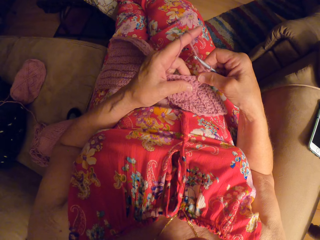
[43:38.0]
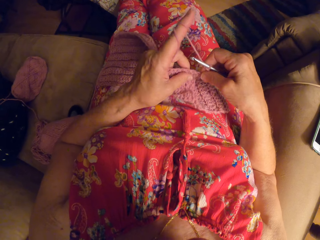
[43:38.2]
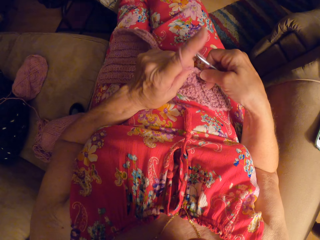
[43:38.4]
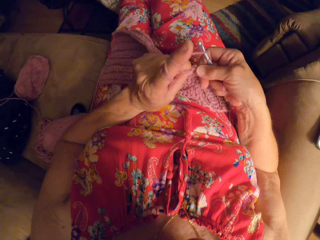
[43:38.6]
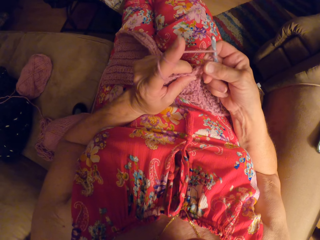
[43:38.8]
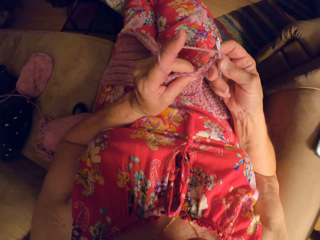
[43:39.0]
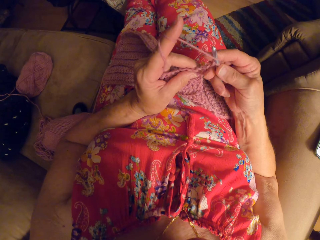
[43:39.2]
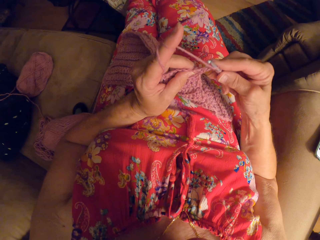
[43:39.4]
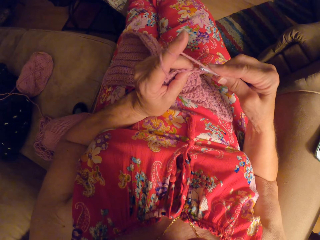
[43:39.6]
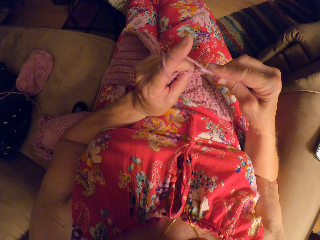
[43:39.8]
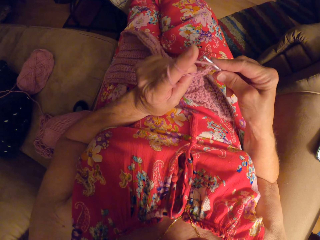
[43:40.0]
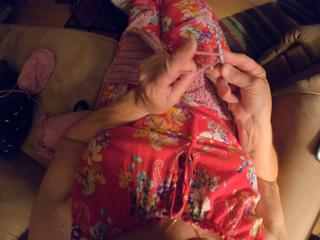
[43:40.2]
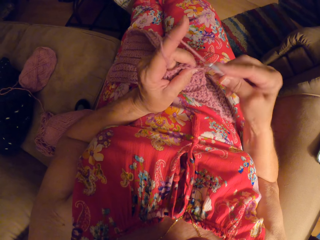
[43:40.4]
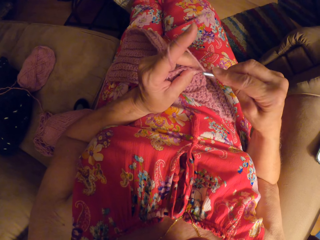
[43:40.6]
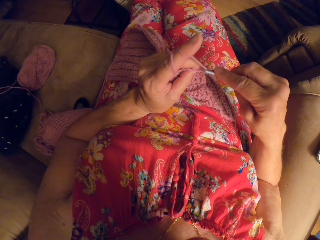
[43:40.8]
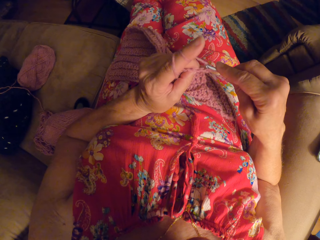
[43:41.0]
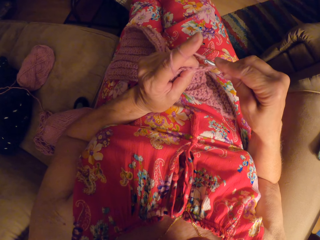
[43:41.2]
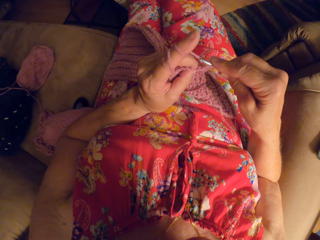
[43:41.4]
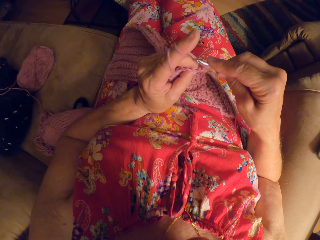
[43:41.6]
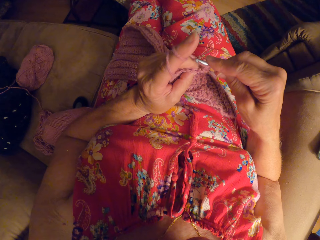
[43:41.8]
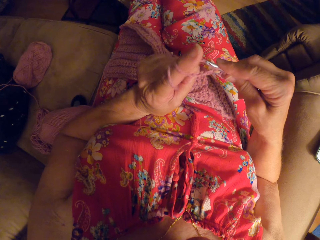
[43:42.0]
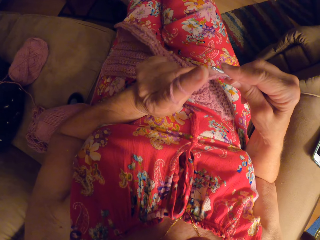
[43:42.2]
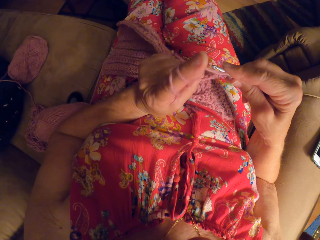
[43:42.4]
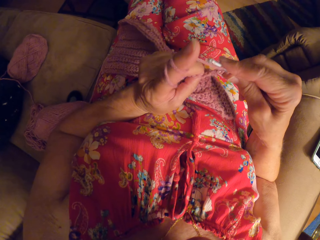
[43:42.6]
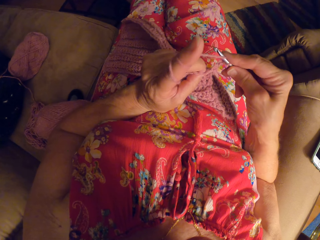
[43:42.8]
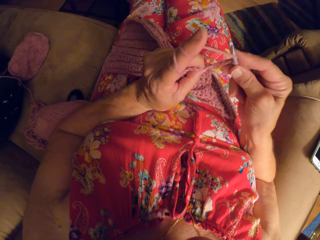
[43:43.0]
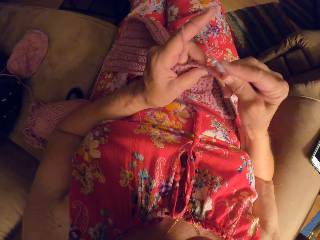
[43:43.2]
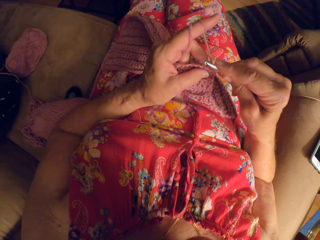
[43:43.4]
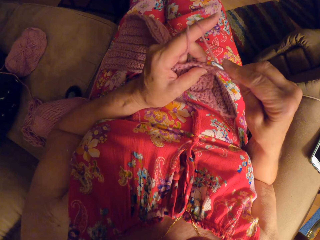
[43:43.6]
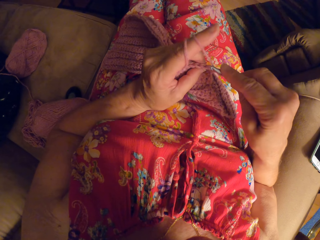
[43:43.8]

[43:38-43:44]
The camera wearer knits a fabric.

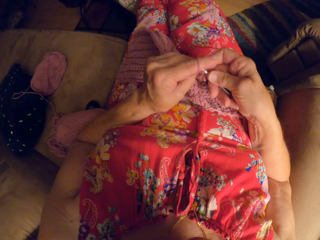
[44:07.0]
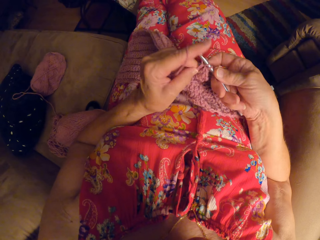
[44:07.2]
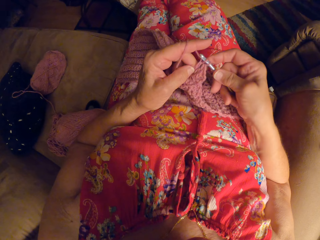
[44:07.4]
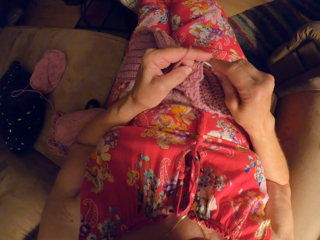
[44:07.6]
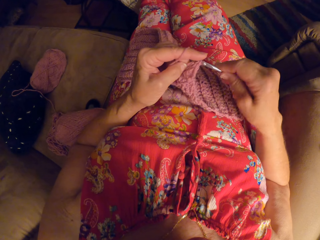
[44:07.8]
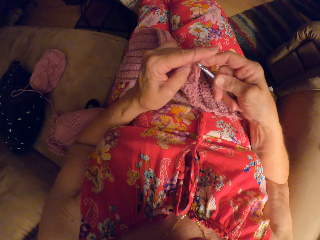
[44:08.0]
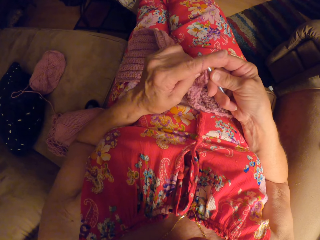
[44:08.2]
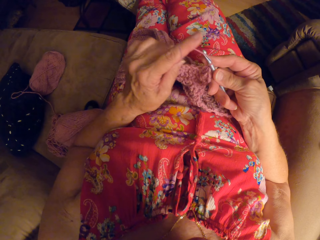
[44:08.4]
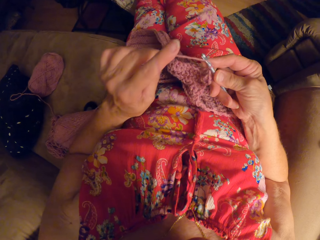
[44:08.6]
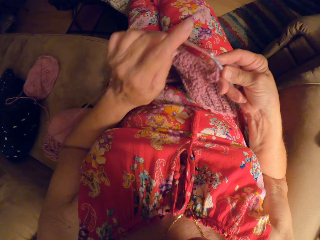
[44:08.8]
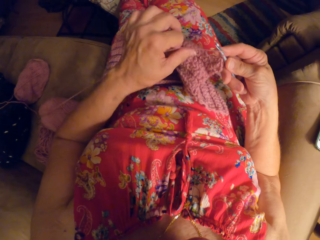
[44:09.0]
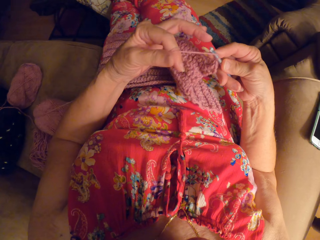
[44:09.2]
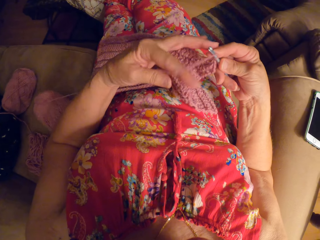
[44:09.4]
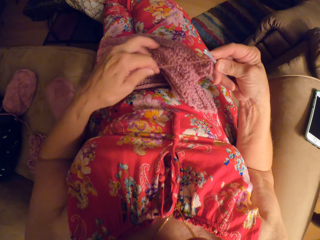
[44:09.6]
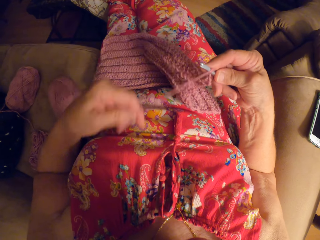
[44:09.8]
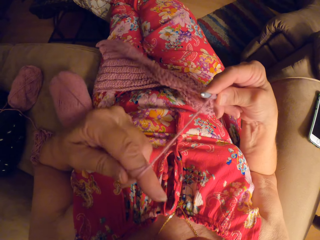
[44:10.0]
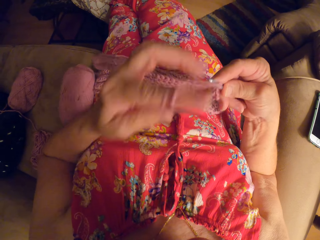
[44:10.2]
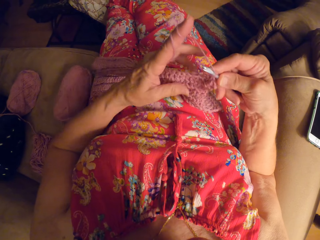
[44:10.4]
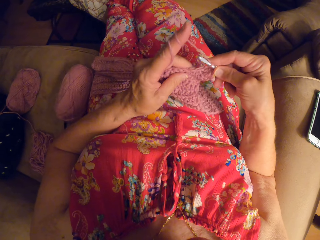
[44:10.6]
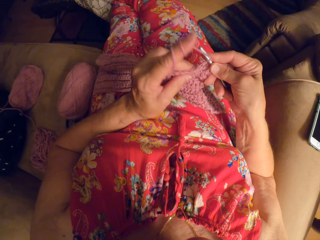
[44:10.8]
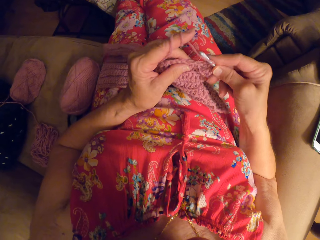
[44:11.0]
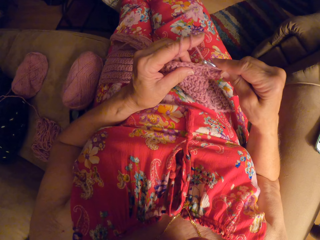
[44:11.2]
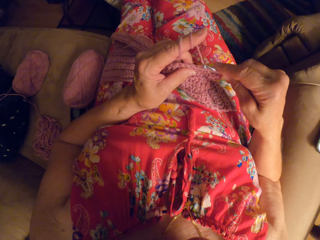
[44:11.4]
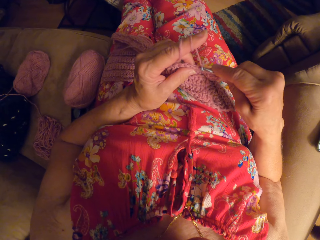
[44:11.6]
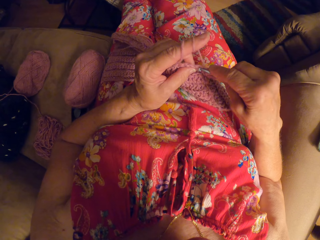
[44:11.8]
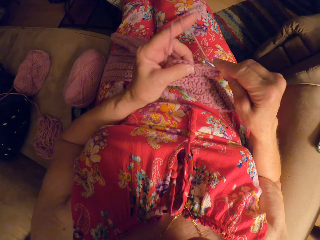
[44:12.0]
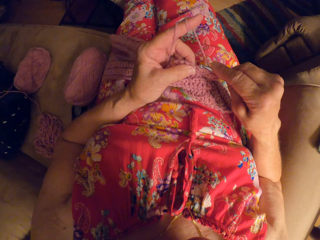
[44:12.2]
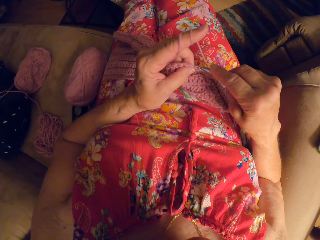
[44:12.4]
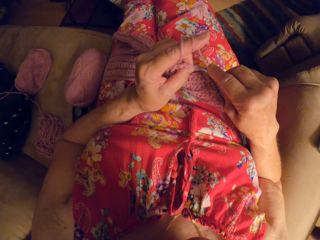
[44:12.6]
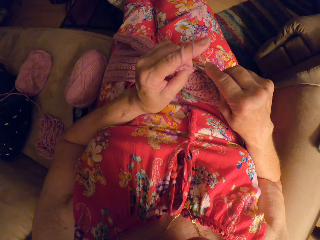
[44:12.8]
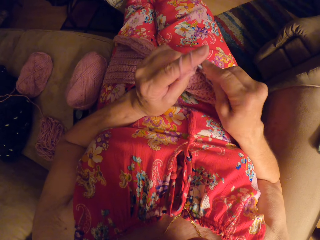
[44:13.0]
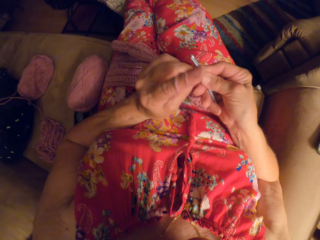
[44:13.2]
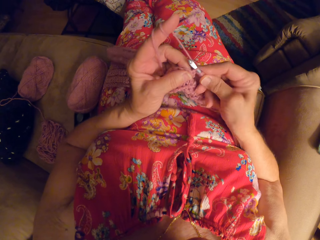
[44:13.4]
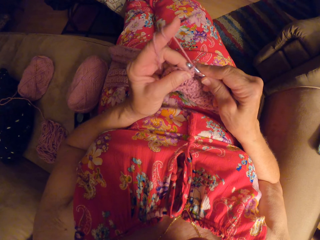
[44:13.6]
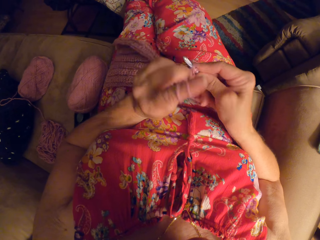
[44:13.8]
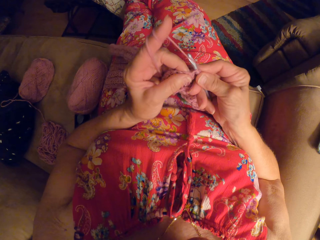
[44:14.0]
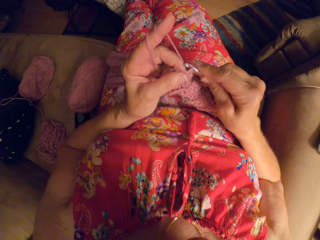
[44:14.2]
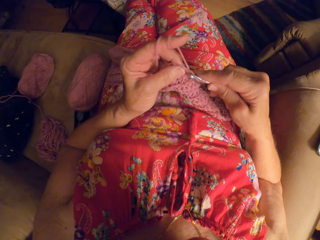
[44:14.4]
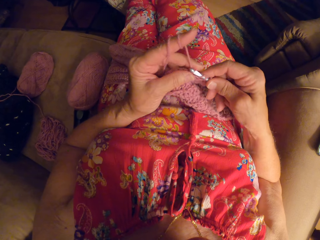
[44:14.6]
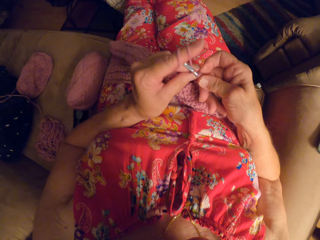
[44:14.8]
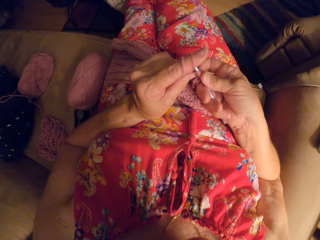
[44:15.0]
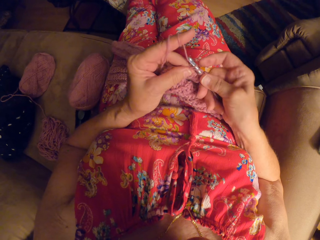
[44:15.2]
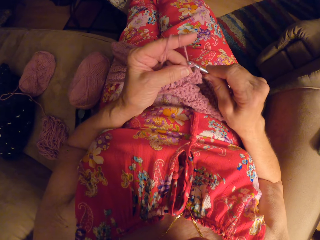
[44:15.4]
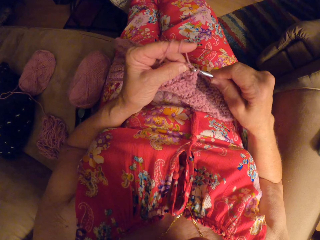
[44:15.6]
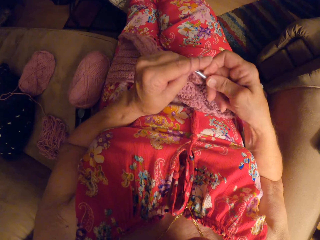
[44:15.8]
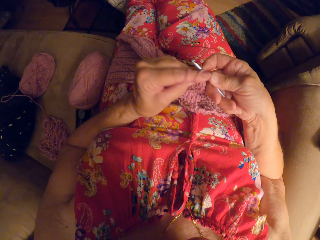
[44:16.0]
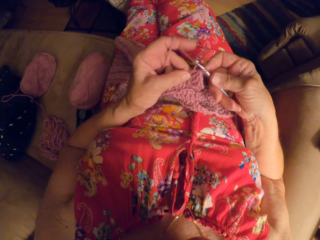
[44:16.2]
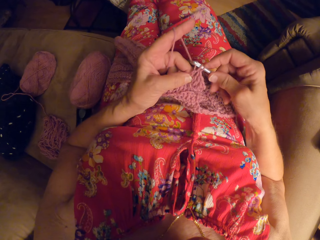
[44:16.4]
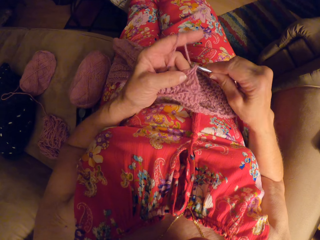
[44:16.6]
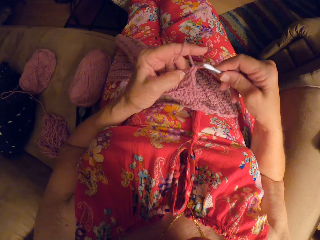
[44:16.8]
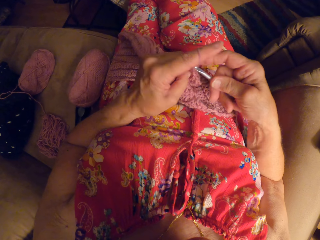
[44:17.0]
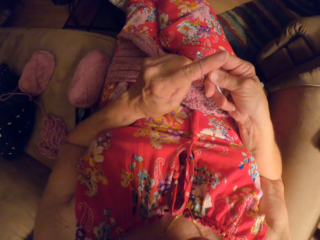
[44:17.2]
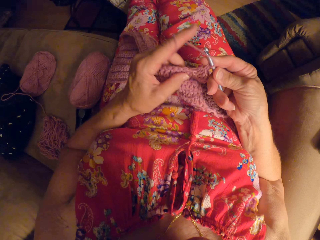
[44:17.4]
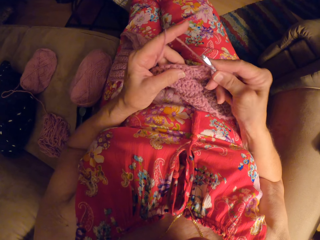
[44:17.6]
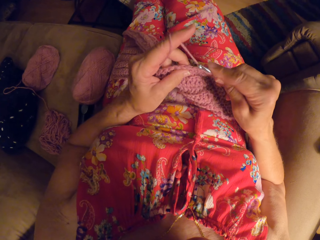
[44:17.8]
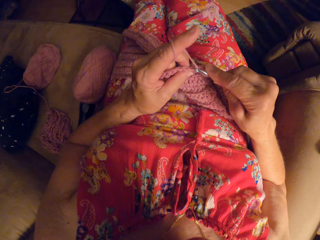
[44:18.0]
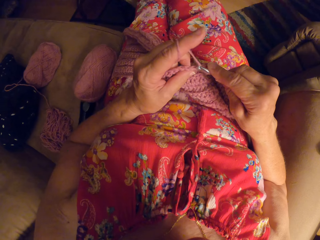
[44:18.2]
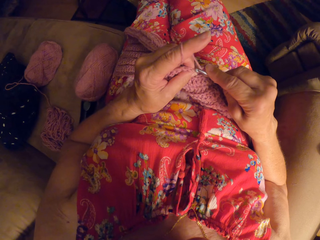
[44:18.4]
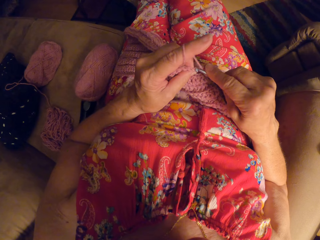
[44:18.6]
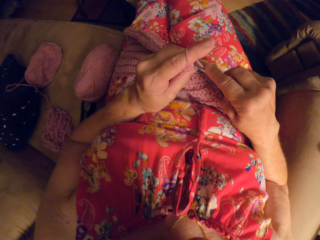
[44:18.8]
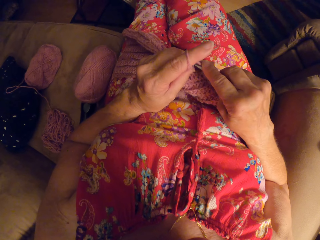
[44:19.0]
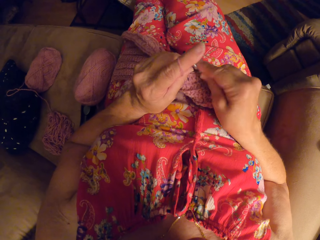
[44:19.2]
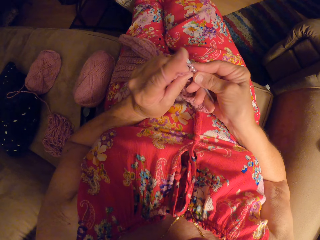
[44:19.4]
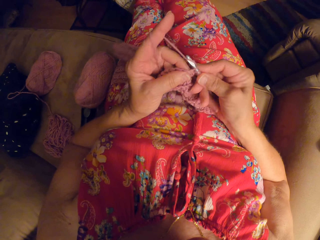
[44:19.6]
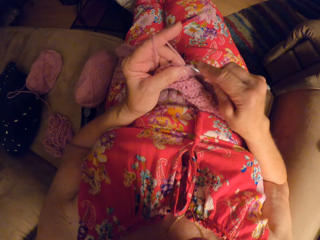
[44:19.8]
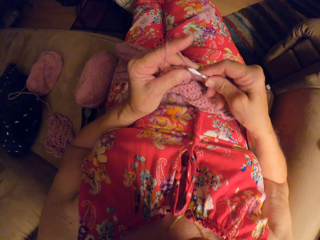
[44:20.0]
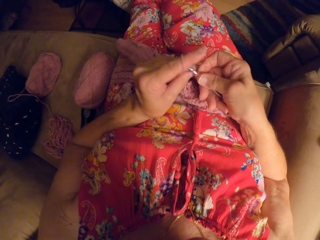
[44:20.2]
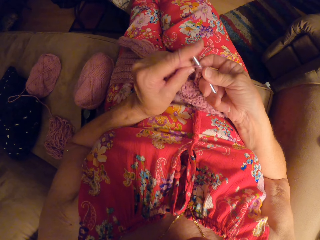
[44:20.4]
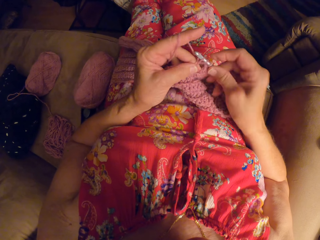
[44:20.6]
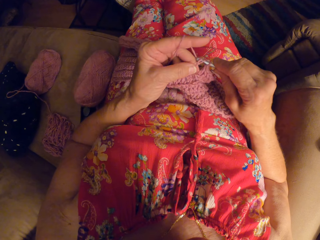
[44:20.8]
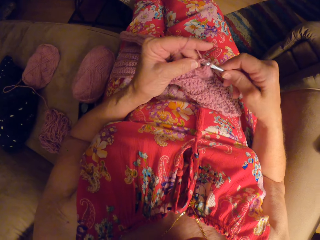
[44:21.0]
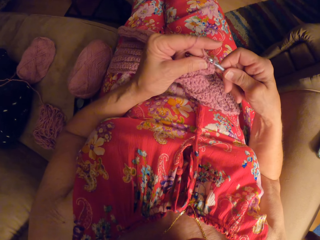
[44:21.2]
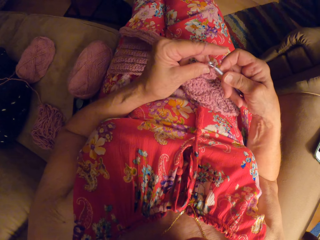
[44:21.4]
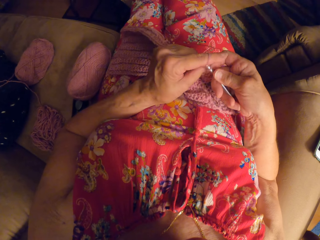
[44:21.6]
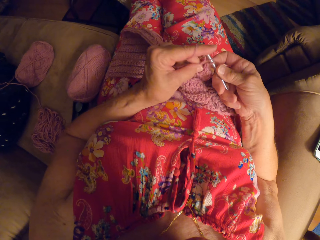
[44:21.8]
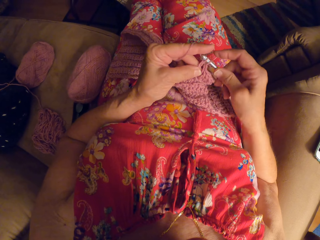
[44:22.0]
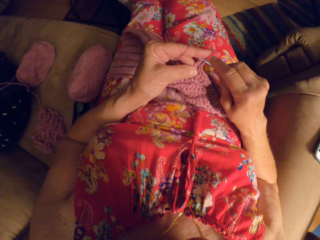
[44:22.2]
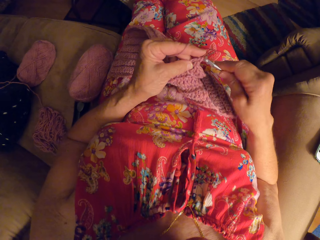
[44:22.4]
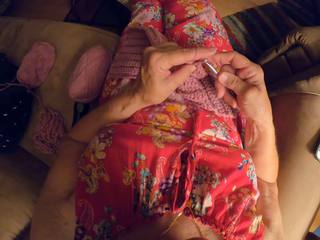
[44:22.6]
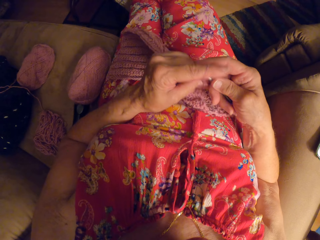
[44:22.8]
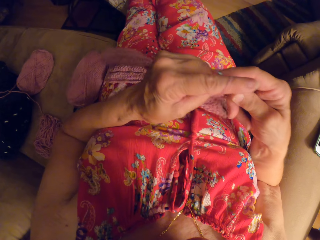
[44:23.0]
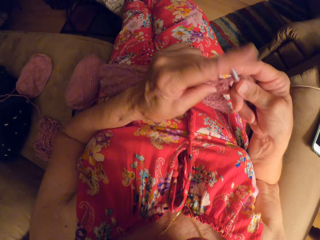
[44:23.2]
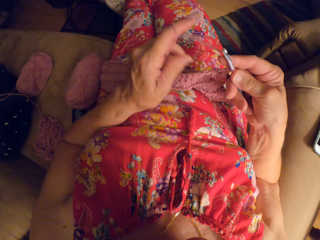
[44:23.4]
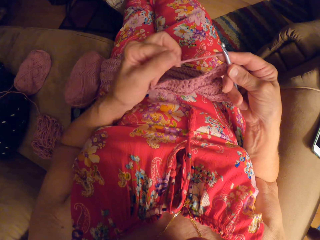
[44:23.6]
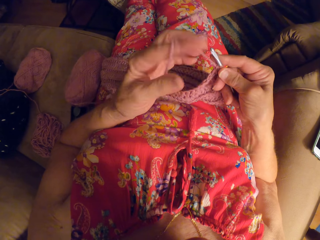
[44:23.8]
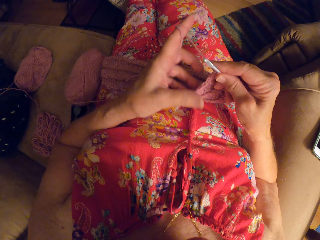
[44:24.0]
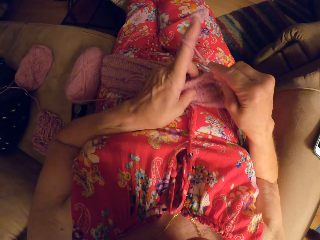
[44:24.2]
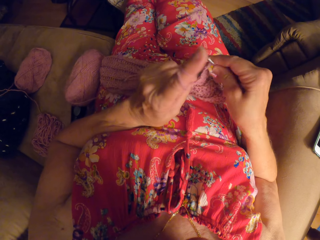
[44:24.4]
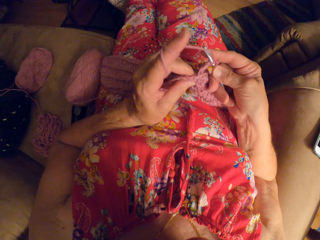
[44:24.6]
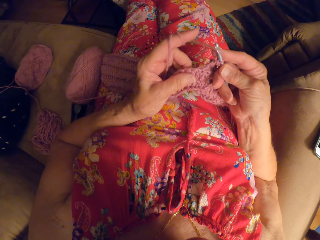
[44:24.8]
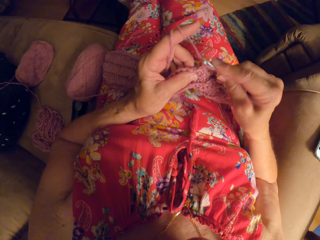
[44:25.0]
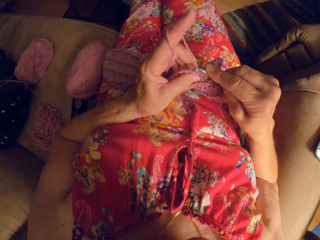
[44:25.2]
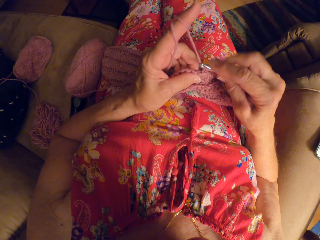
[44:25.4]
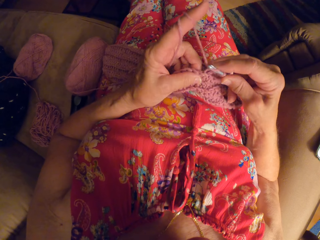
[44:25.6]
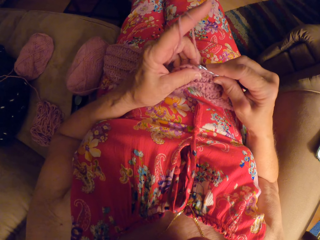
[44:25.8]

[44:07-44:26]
The camera wearer rolls a yarn on her finger. She knits a fabric. She rolls the yarn on her finger. She knits the fabric.
